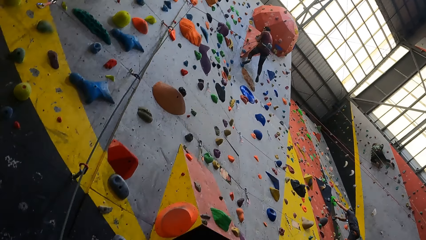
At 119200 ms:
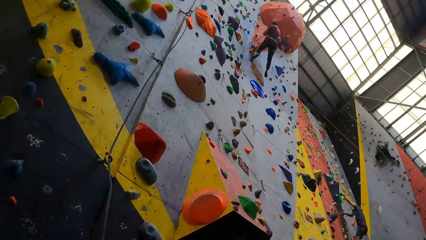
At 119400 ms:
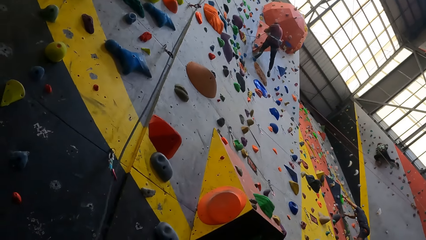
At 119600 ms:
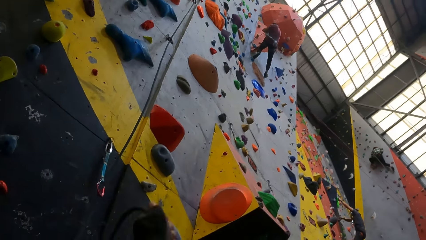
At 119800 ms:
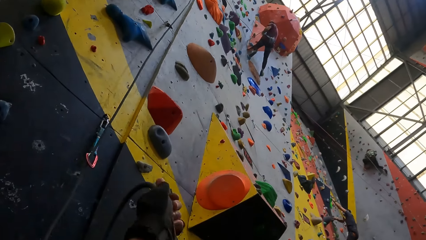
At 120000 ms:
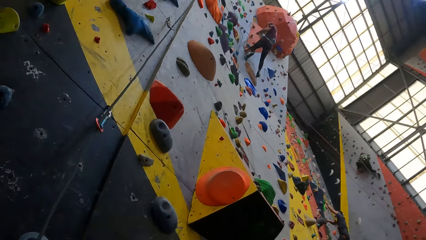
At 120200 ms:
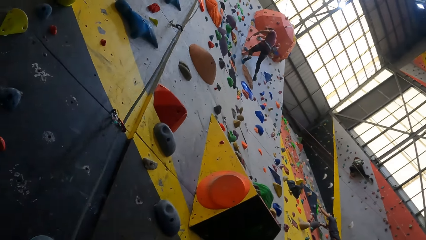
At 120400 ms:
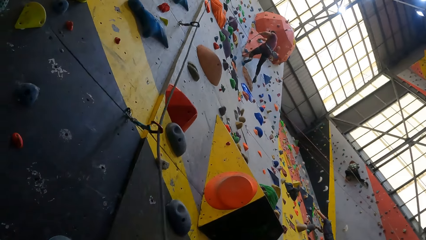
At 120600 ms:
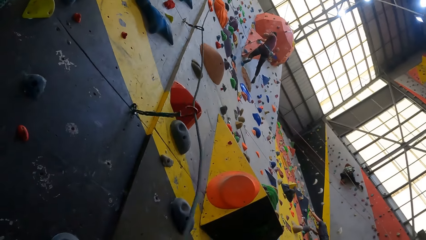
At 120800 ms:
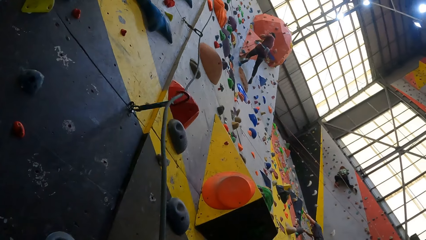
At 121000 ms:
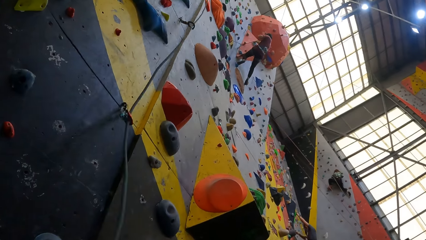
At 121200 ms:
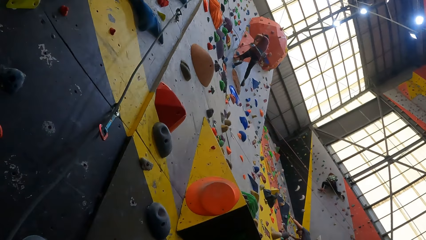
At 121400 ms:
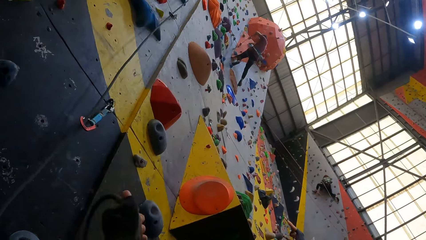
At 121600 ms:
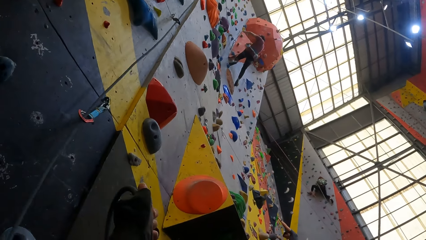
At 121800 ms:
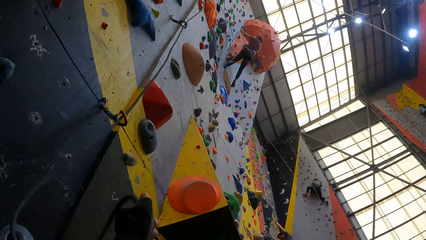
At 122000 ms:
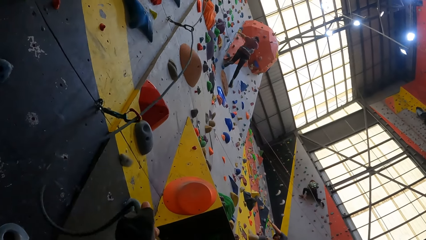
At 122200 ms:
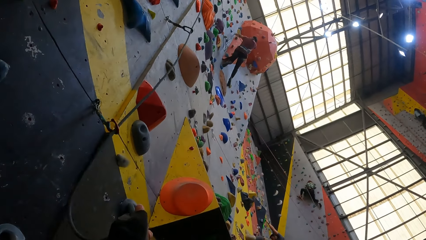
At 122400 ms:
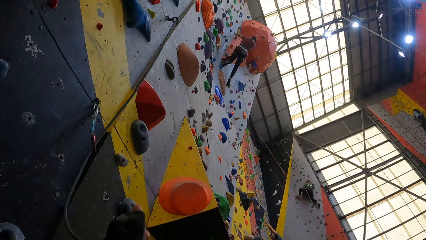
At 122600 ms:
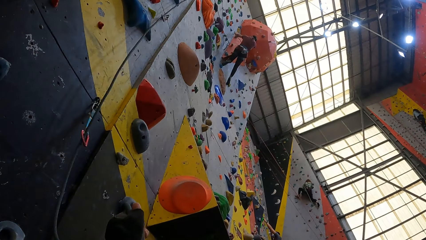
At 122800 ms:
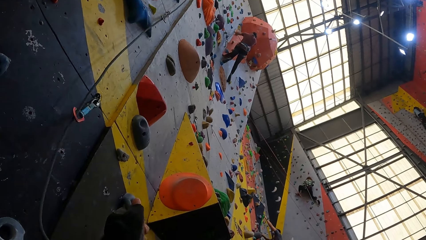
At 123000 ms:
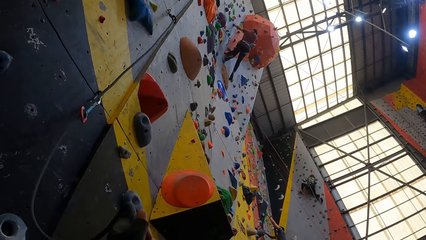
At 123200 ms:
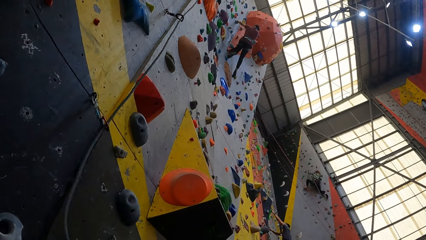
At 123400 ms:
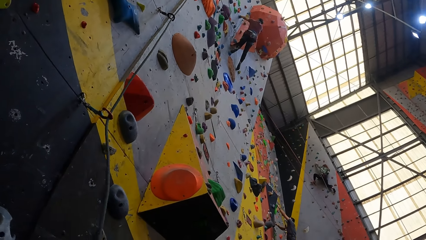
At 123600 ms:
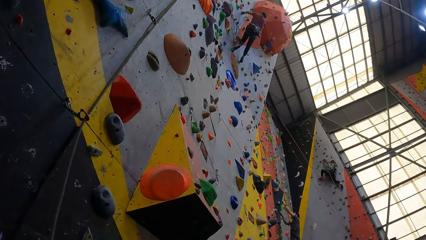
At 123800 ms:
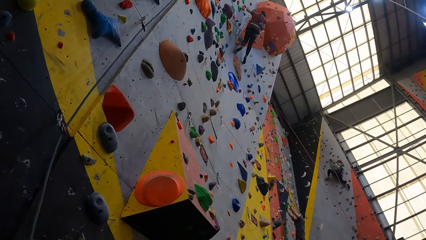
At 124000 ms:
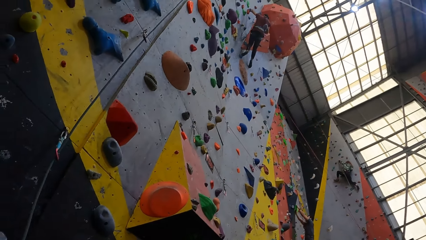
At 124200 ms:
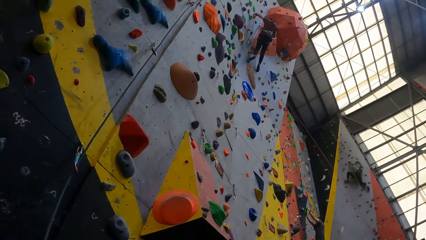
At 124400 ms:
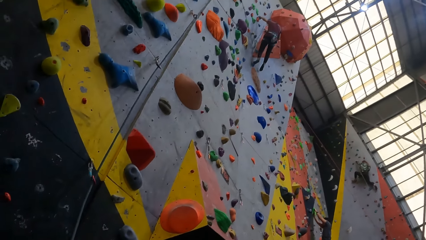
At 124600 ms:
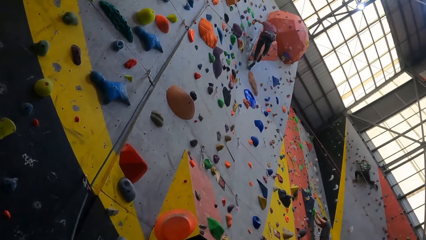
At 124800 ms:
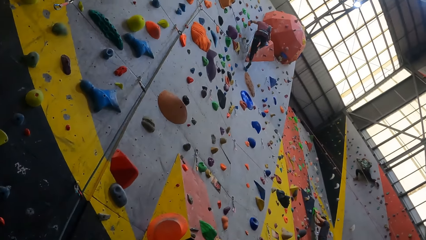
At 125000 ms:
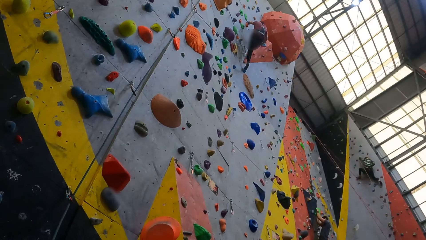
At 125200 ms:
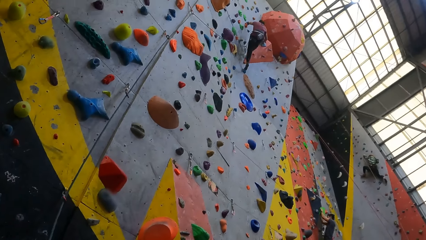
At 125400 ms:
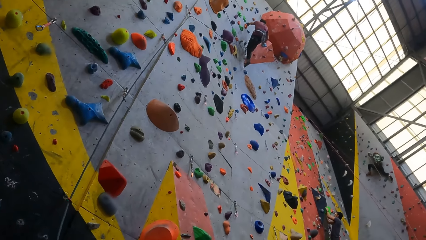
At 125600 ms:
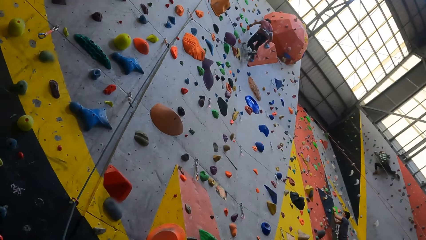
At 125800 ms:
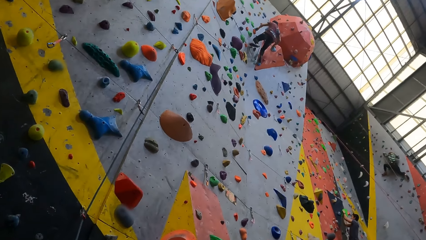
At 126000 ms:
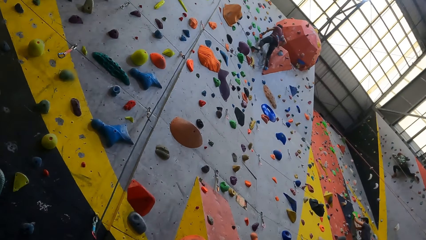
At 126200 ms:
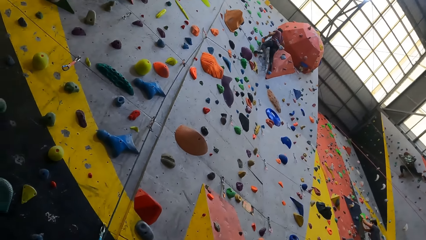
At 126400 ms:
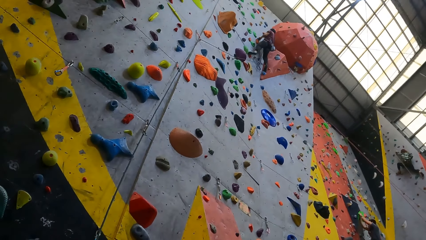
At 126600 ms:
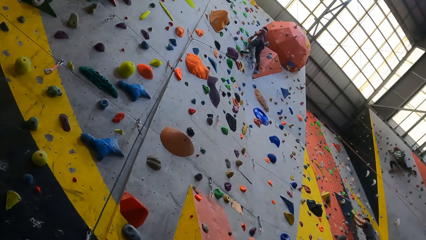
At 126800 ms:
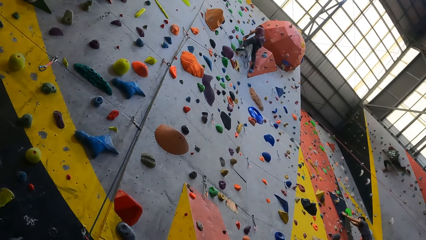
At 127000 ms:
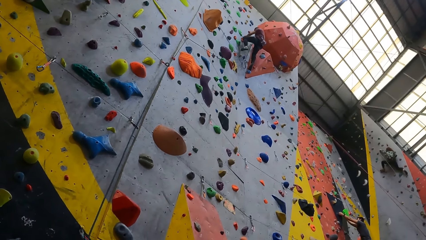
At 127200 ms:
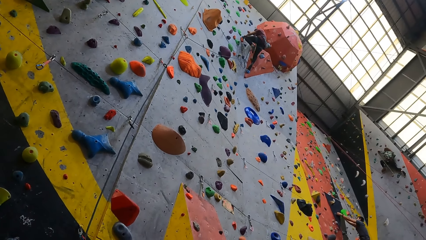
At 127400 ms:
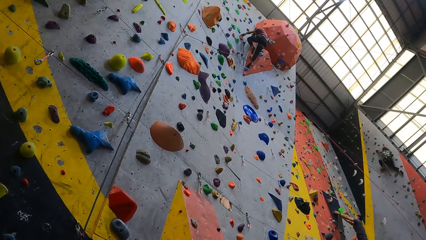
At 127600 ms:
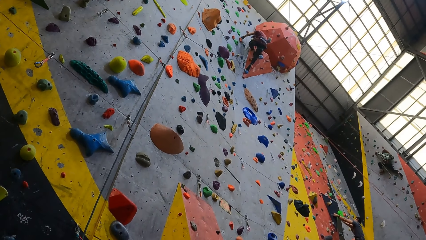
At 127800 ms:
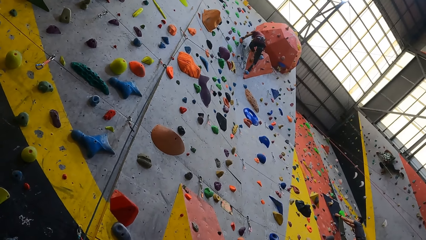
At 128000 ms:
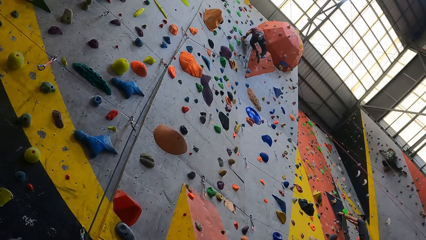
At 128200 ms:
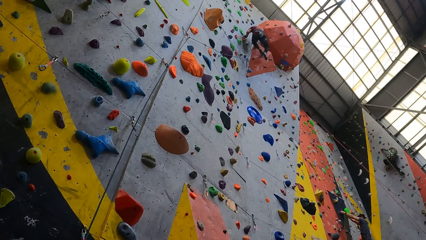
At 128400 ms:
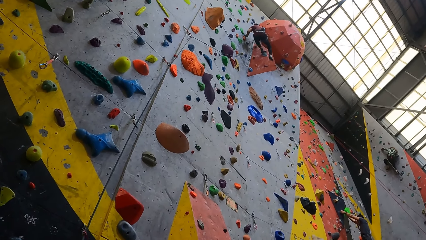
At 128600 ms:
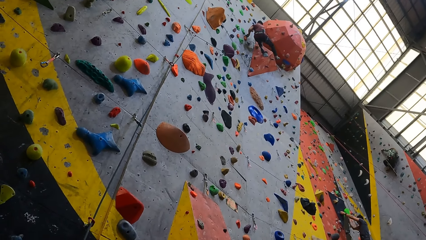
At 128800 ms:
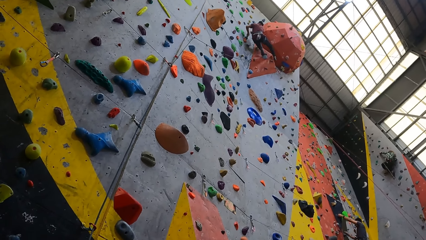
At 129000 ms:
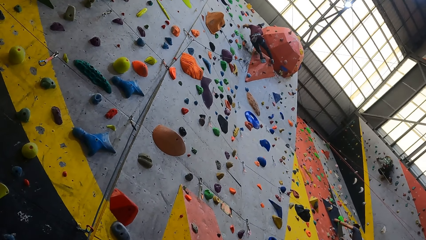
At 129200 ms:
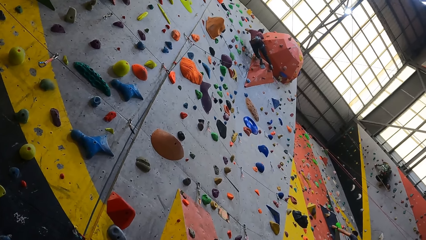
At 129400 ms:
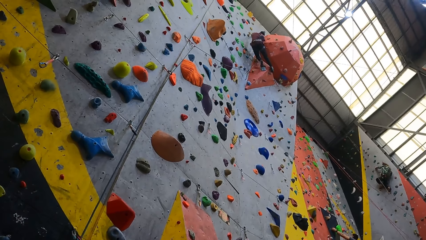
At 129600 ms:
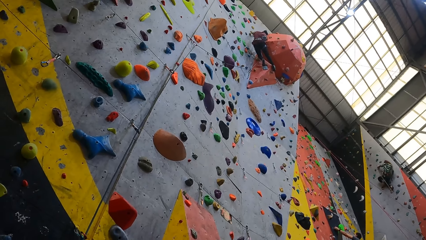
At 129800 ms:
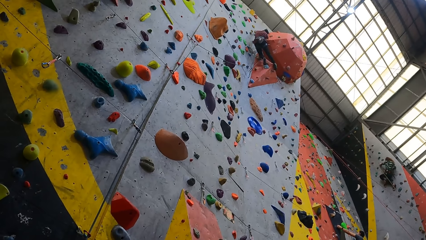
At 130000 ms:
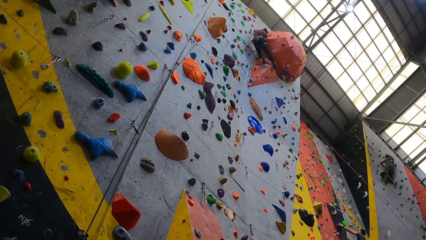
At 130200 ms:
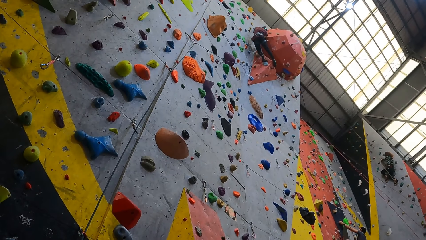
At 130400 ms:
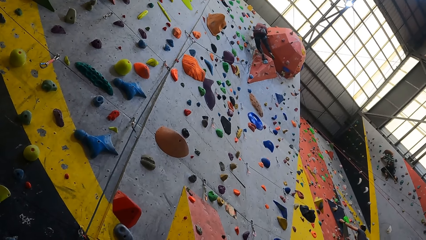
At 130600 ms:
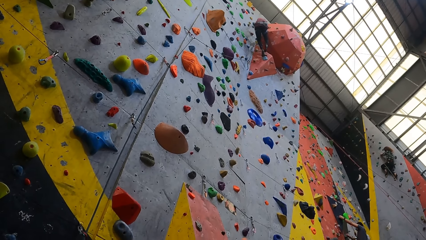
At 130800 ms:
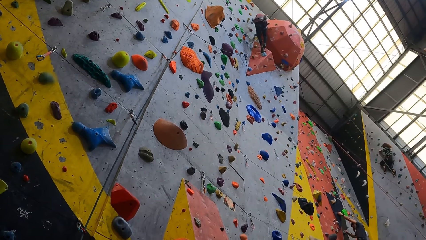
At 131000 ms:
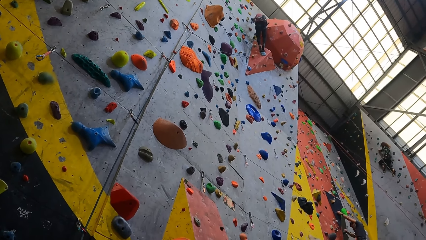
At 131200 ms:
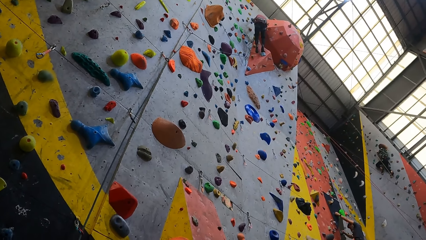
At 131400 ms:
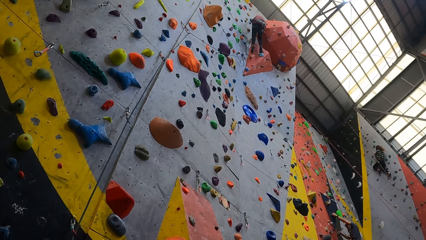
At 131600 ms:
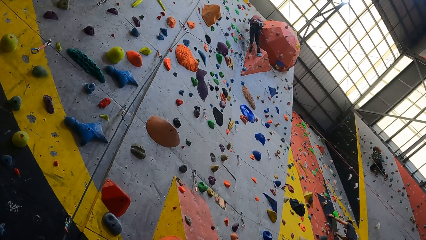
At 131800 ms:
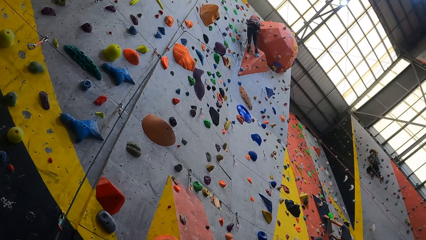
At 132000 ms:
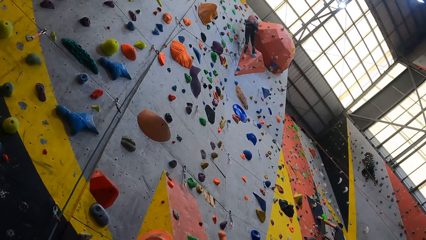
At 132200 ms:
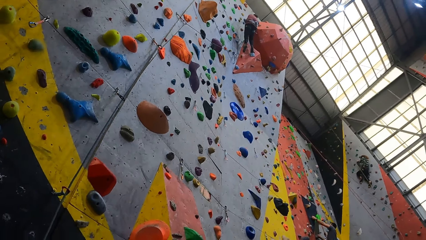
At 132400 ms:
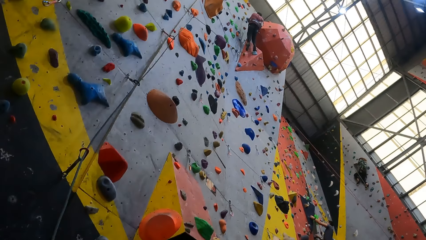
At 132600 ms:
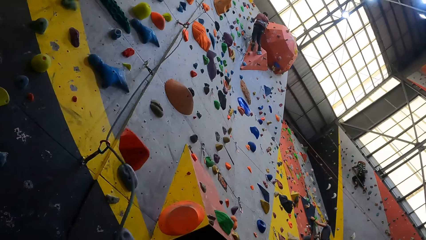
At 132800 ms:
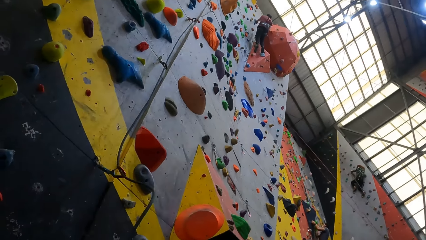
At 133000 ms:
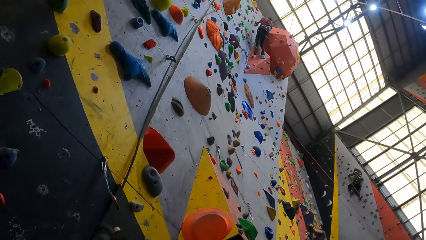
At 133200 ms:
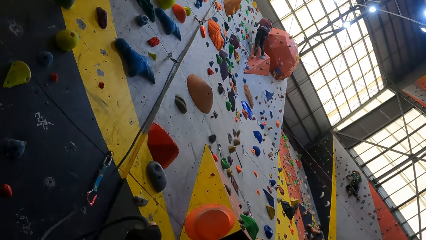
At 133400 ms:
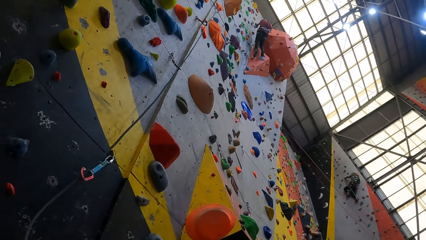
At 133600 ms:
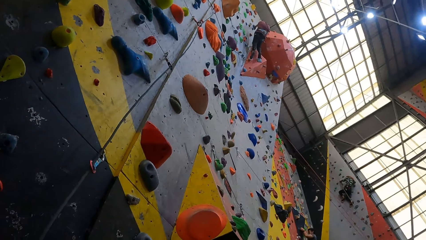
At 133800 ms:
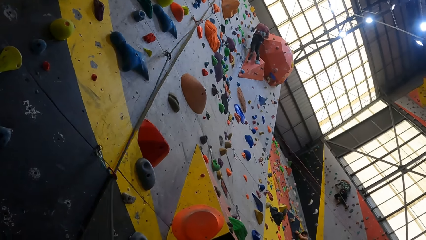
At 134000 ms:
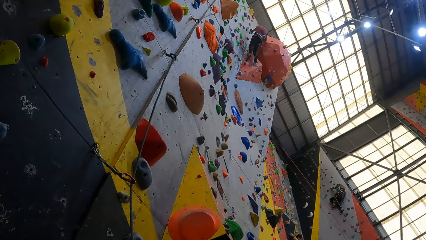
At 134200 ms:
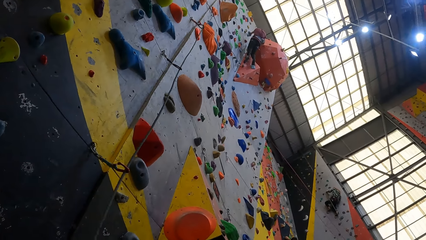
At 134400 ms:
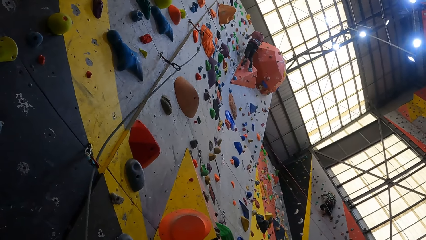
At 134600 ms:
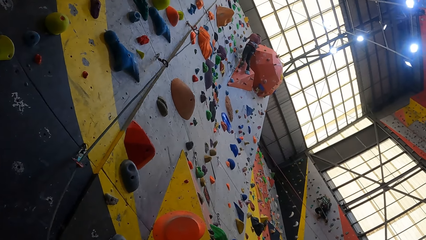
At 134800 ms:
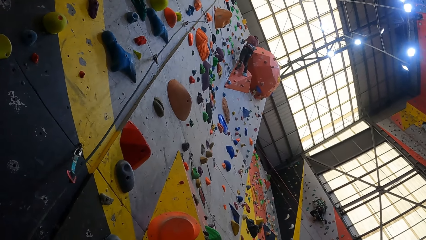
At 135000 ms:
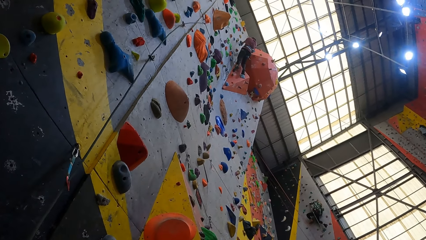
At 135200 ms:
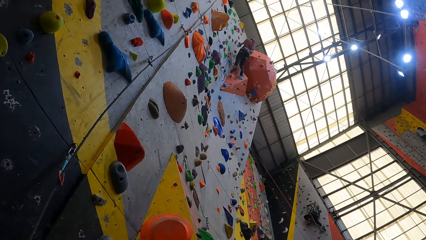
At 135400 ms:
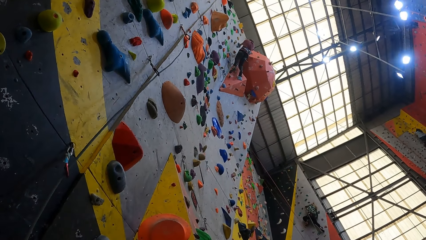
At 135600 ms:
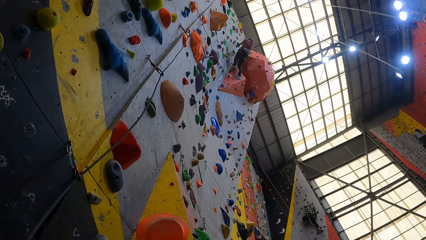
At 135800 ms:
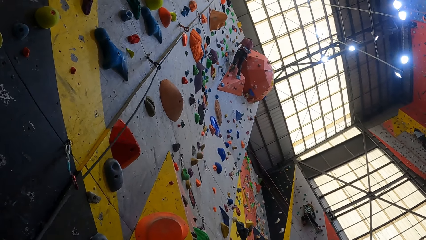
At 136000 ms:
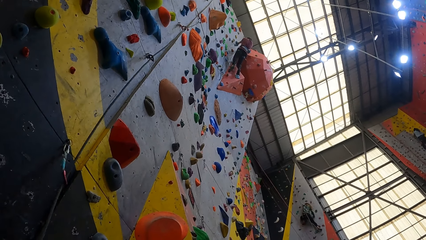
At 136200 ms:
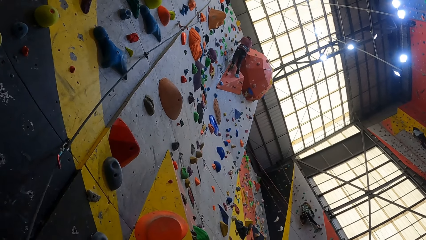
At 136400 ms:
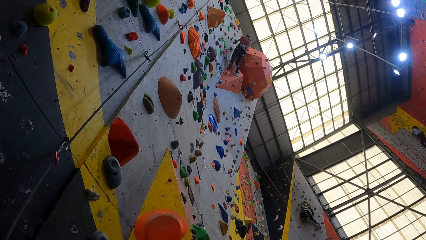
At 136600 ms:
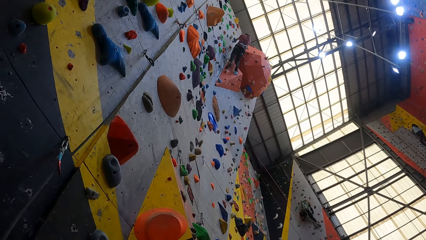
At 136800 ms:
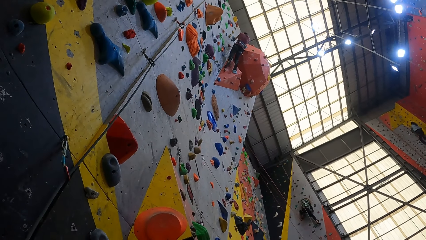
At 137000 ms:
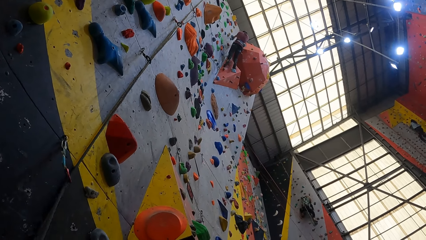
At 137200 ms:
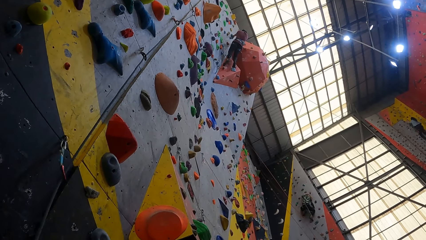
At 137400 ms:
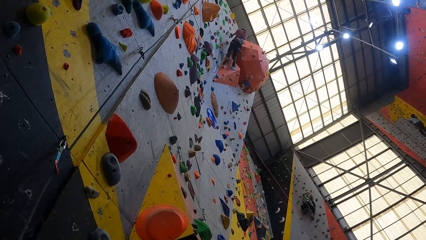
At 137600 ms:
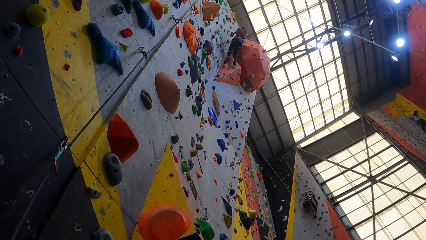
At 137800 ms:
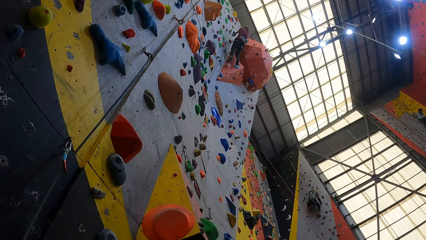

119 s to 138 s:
A man adjusts the rope. The camera wearer adjusts the rope.
